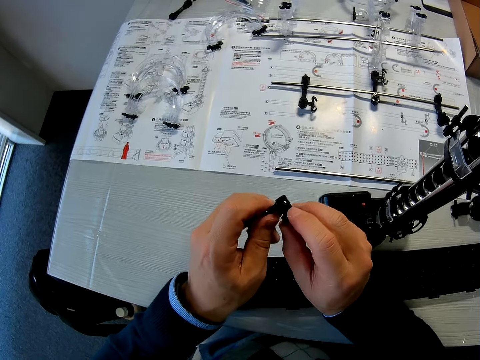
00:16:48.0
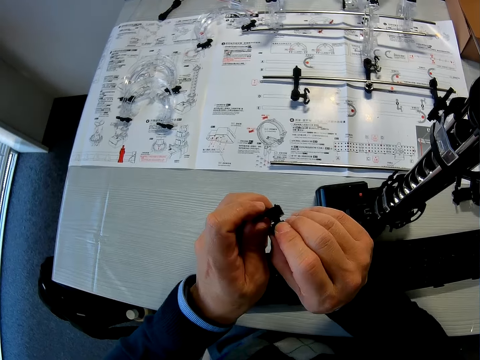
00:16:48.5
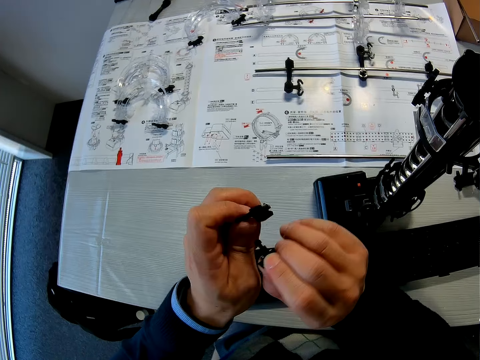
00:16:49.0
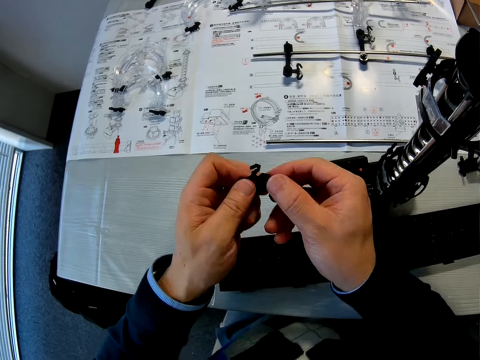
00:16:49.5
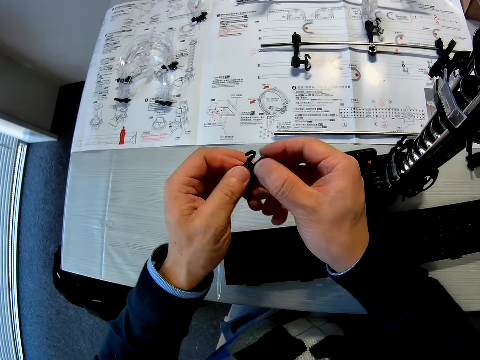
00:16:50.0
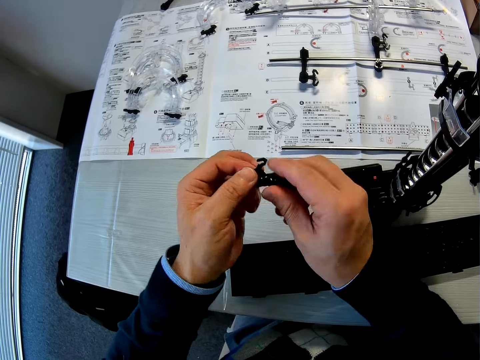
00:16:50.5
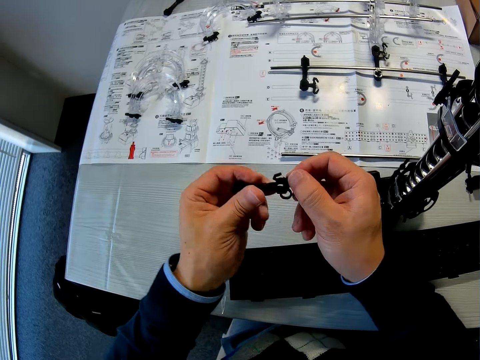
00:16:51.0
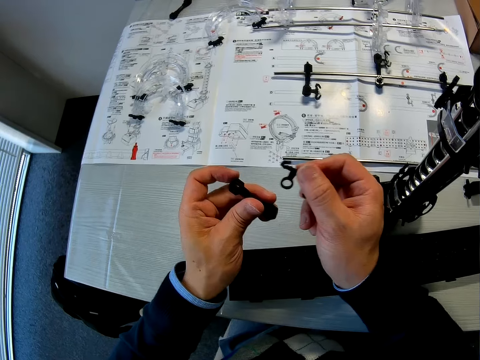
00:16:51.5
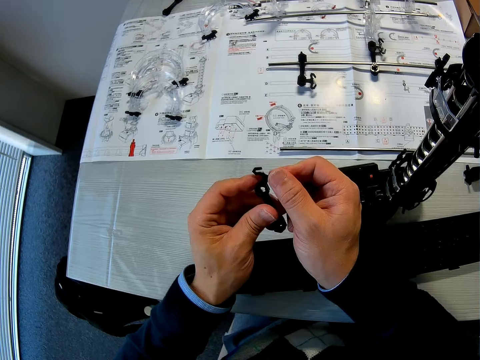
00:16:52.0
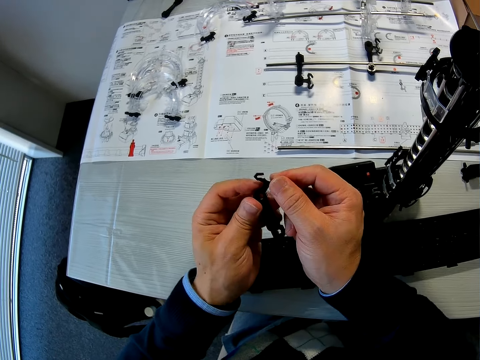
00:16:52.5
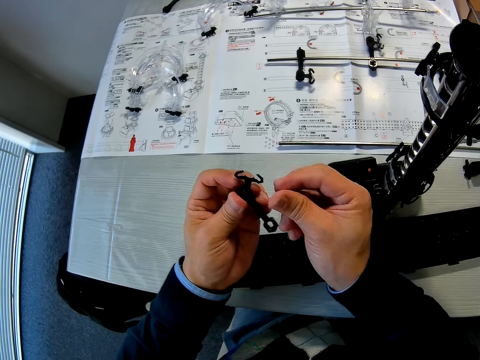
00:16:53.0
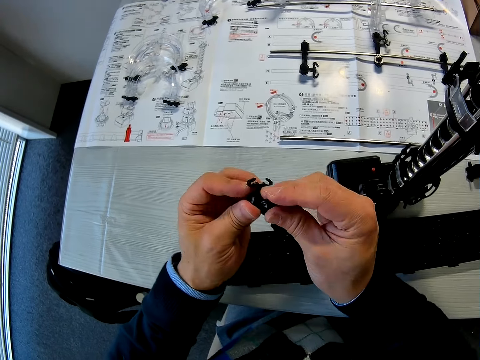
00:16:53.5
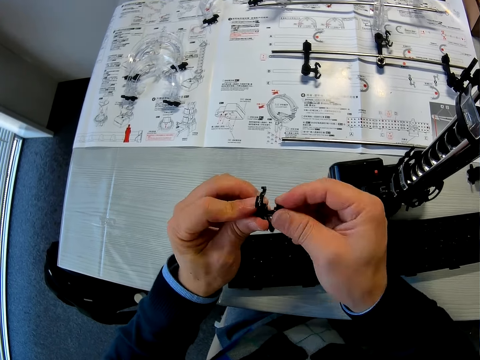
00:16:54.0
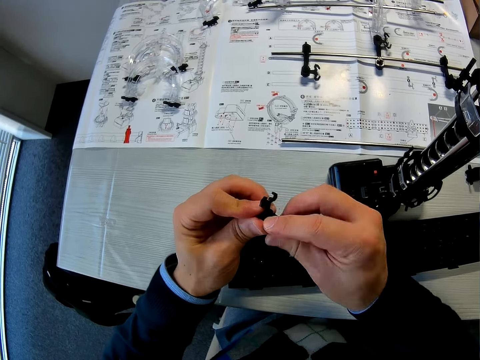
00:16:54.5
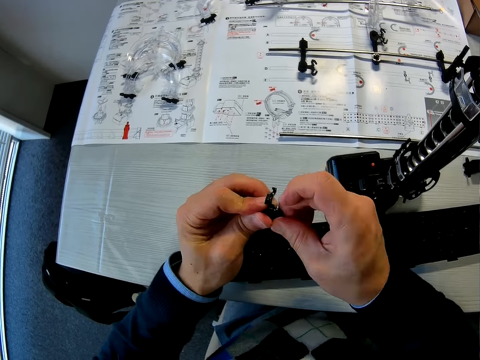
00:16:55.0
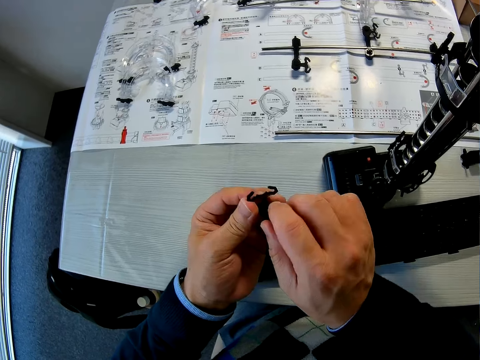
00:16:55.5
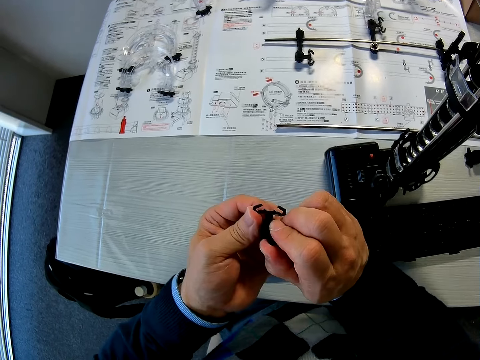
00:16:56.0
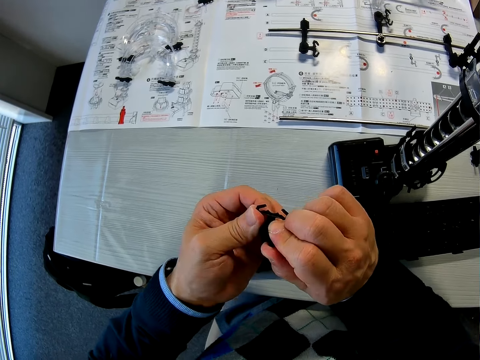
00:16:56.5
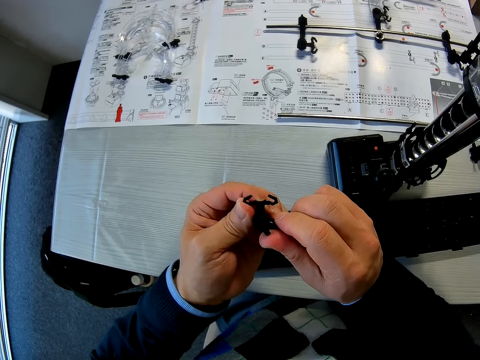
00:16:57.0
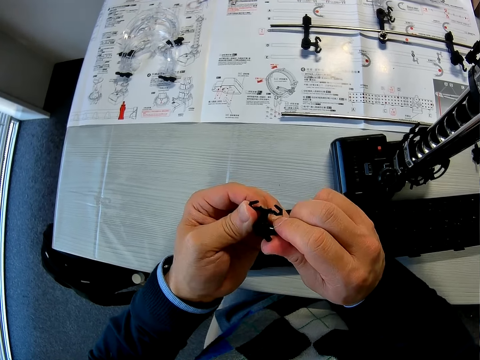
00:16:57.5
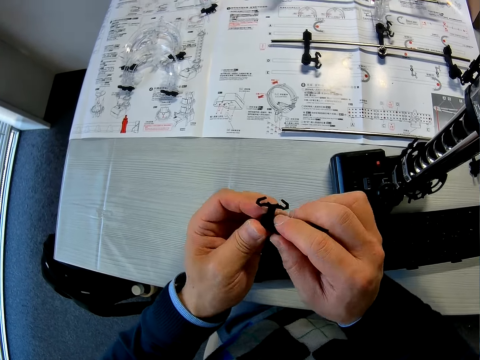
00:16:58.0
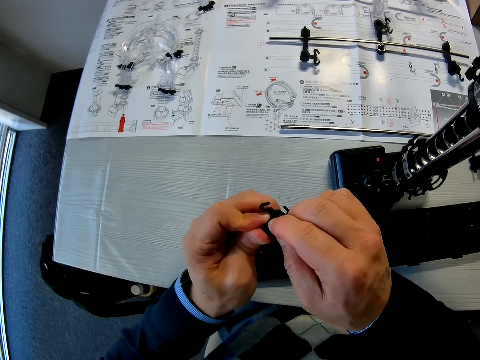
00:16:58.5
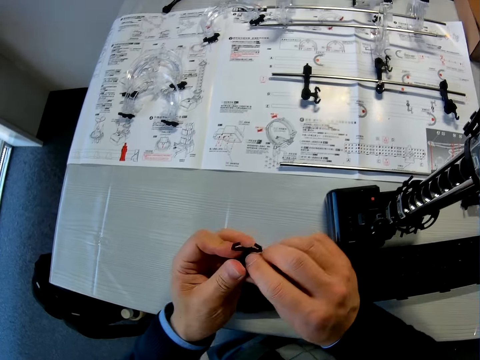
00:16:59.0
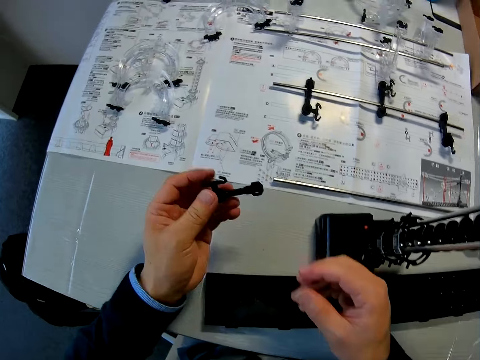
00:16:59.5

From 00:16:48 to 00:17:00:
The camera wearer detaches the arm from the arm holder. He attaches the arm to the arm holder. He screws the arm wrench to the arm holder with his right hand.

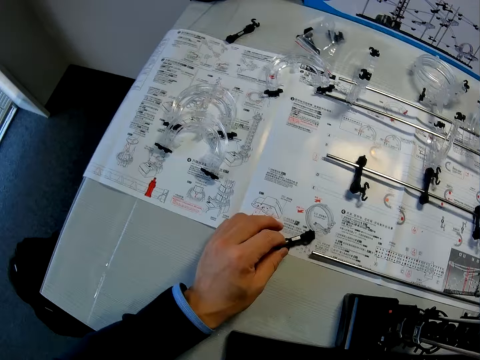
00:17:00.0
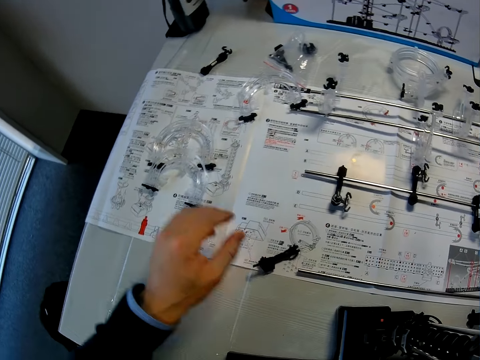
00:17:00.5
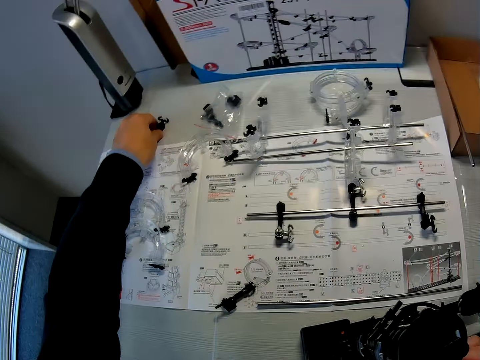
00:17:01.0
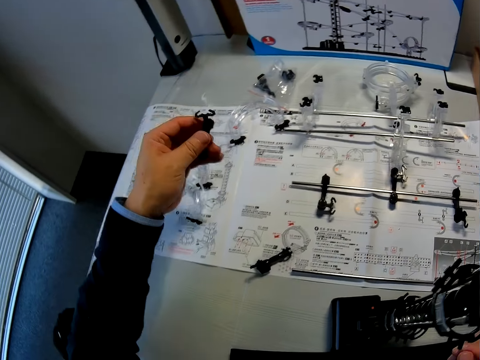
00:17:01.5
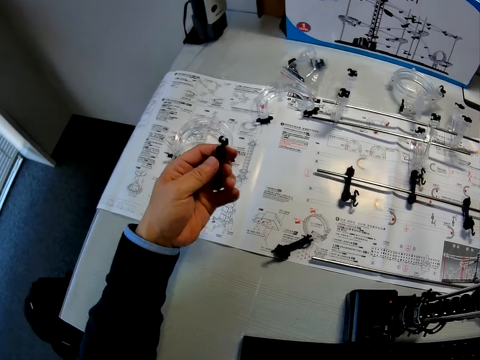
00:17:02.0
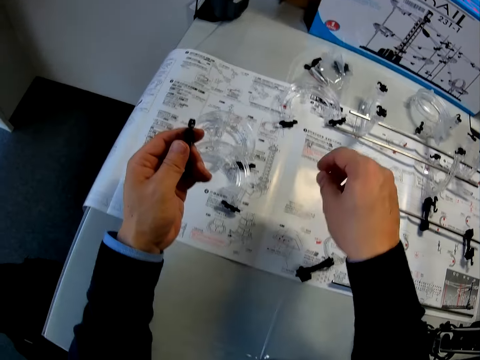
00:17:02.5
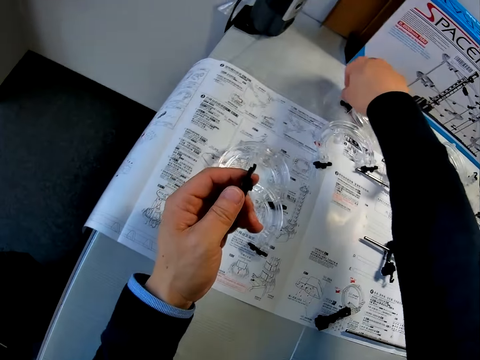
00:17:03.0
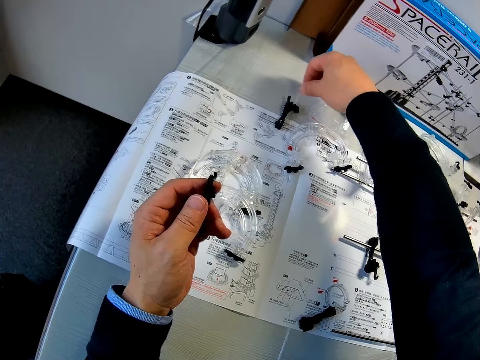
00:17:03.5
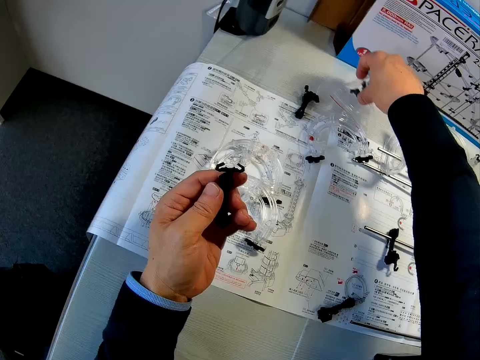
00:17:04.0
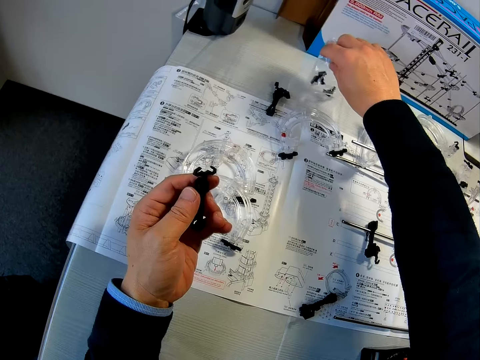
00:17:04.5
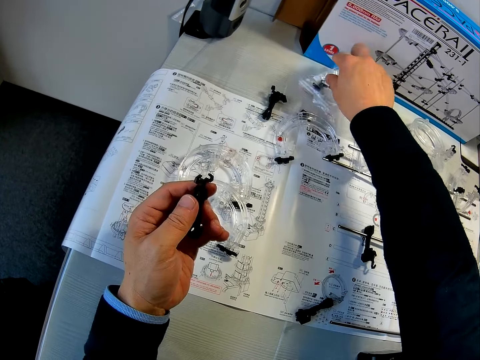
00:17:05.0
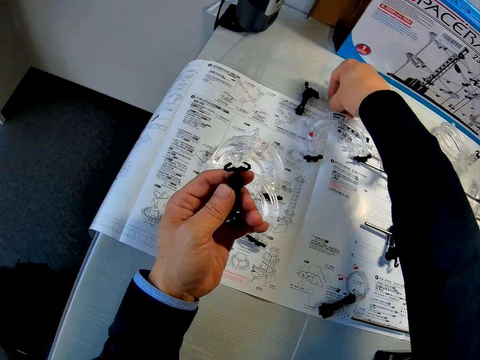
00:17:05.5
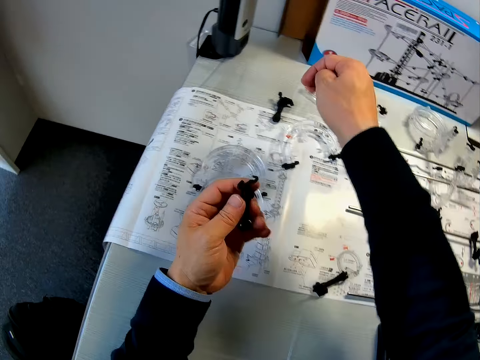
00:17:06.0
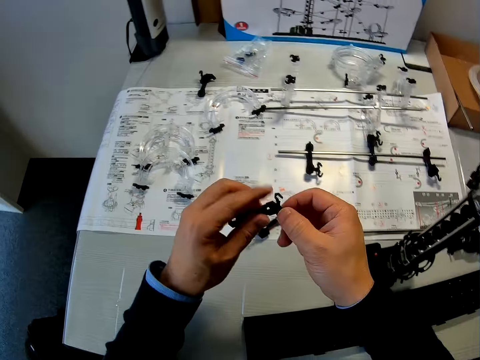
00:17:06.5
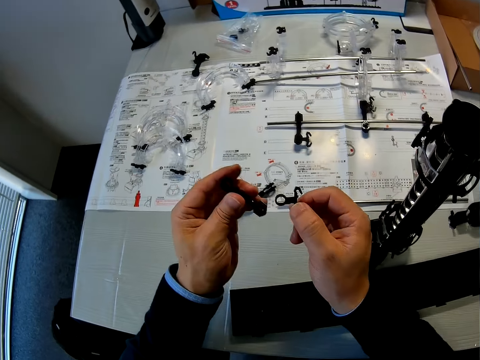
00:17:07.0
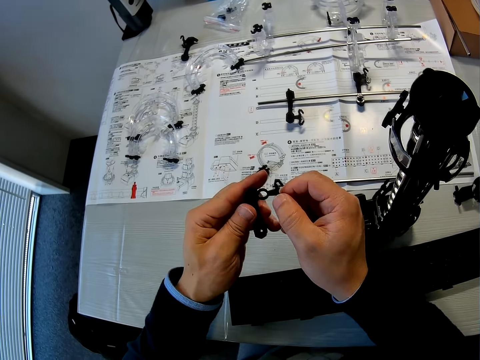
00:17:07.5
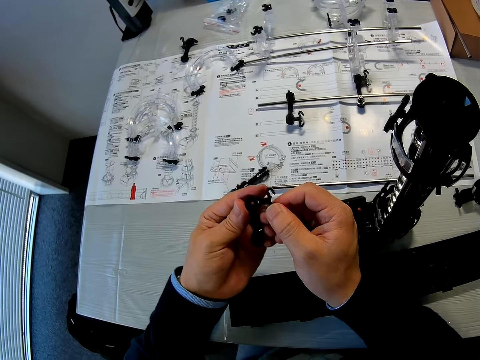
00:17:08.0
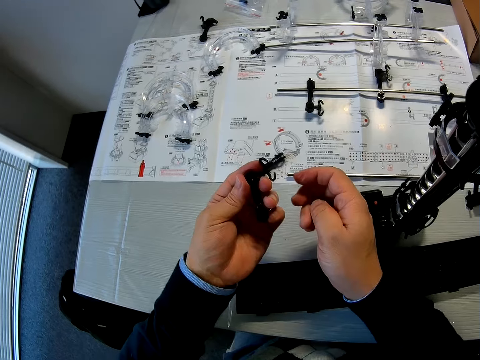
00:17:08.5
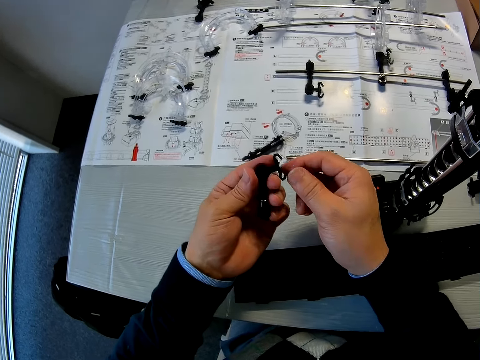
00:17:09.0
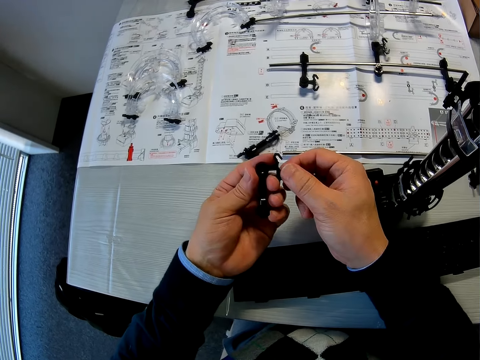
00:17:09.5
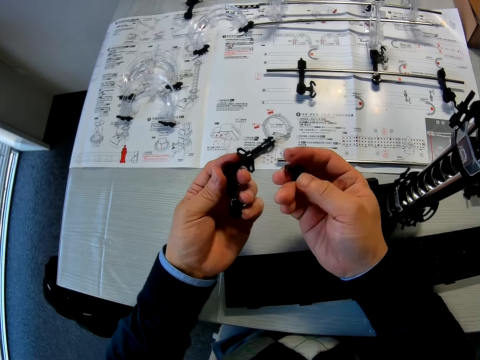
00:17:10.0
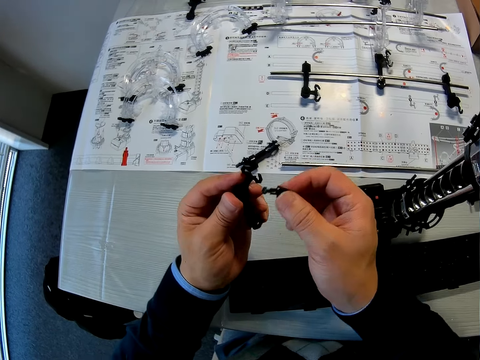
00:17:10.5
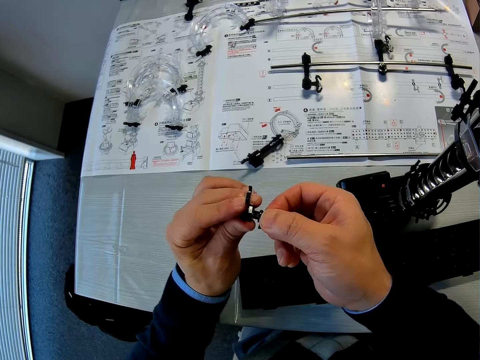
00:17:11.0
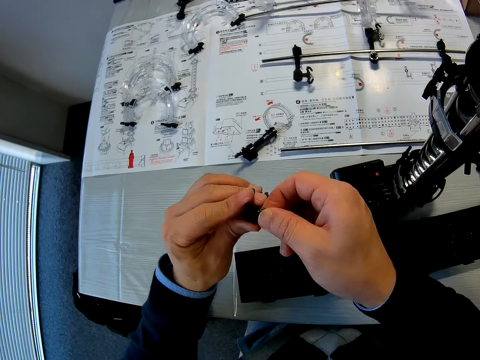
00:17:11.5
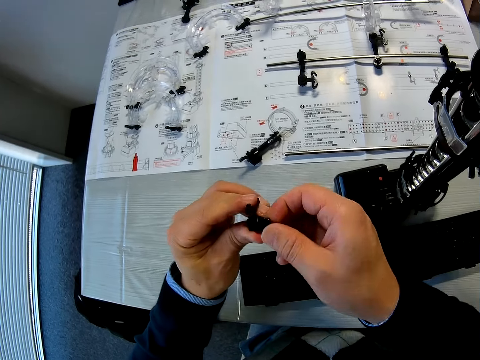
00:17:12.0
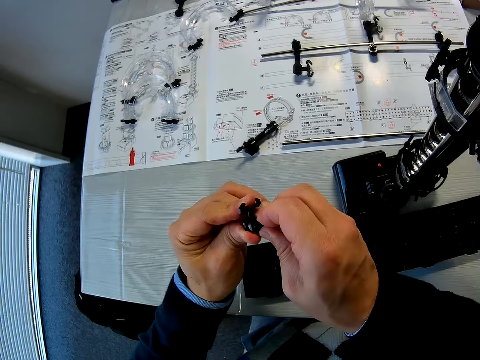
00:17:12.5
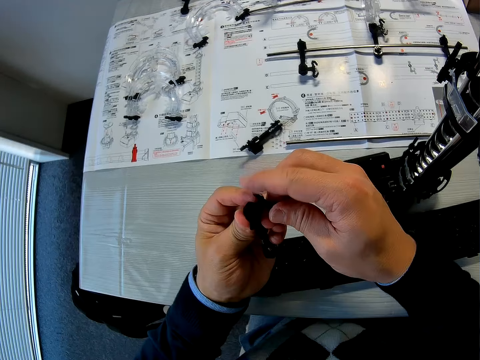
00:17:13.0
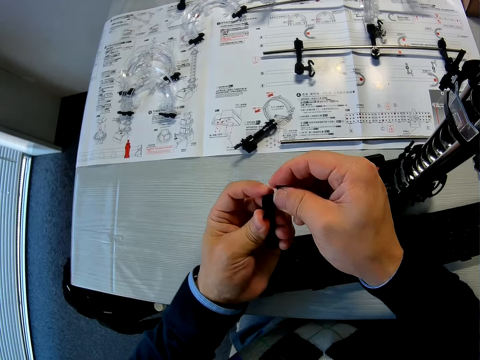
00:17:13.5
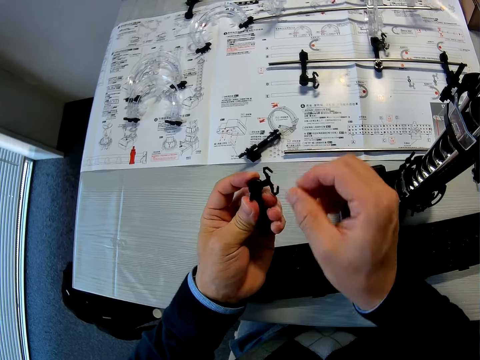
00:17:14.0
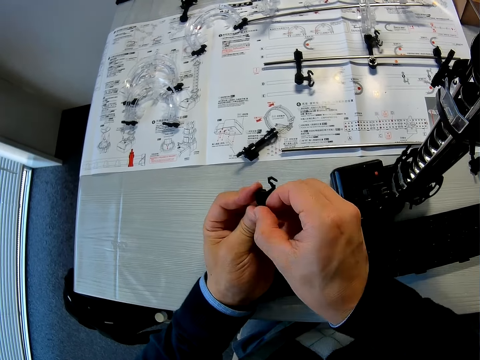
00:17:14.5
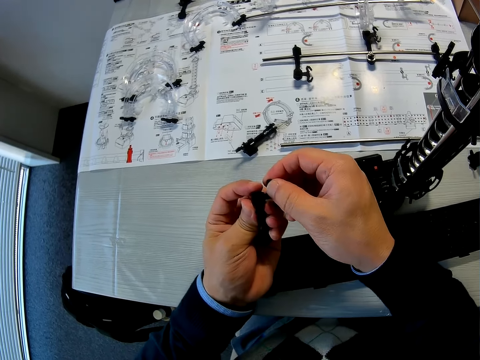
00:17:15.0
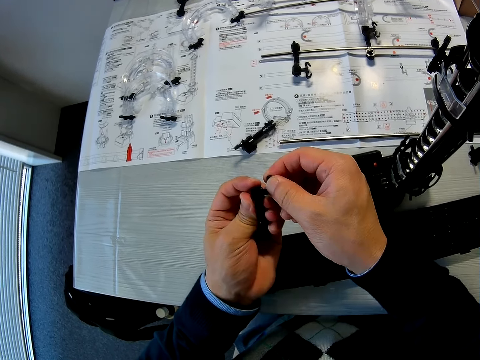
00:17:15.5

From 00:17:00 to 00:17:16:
The camera wearer drops the arm or see saw part on the manual with his left hand. He picks up another arm on the table with his left hand. He adjusts an arm on the table with his right hand. He pours out an arm wrench from the zip lock bag on the table with his right hand. He picks up the arm wrench on the table with his right hand. He adjusts the arm in his left hand with both hands. He assembles the see saw part. He screws the arm wrench in his right hand into the arm and arm holder in his left hand.
